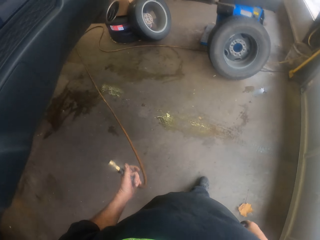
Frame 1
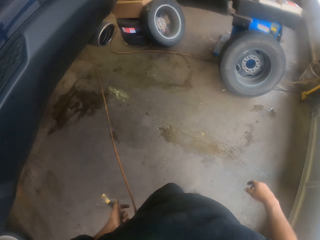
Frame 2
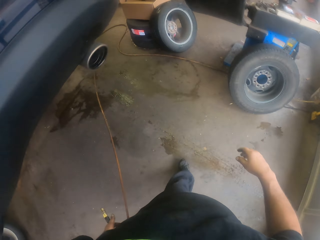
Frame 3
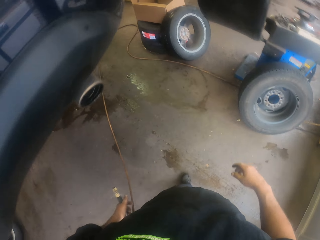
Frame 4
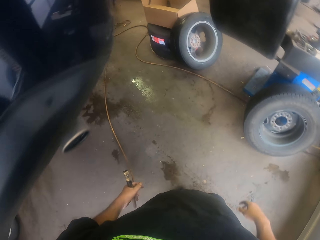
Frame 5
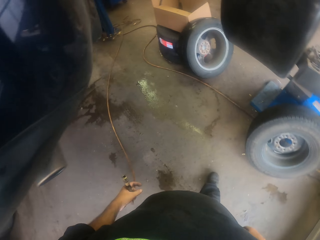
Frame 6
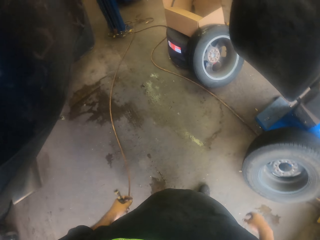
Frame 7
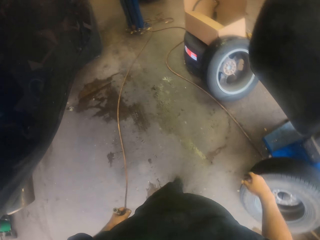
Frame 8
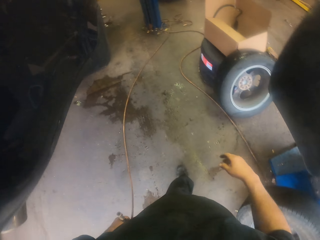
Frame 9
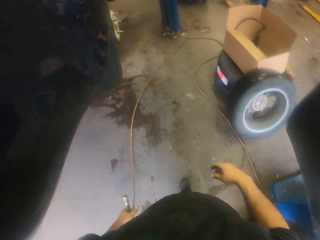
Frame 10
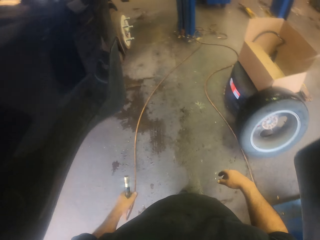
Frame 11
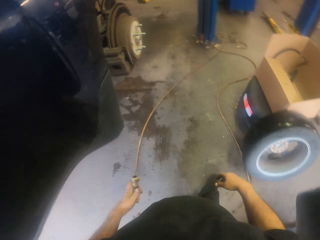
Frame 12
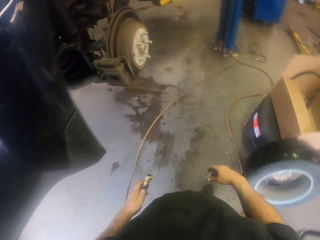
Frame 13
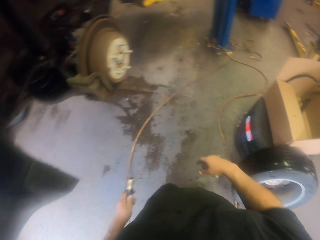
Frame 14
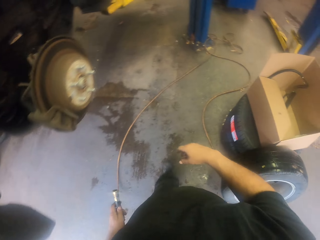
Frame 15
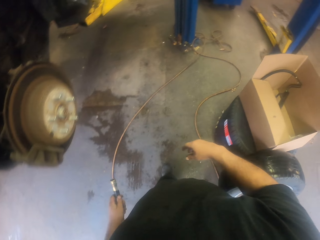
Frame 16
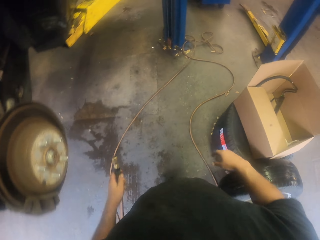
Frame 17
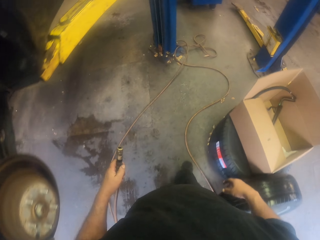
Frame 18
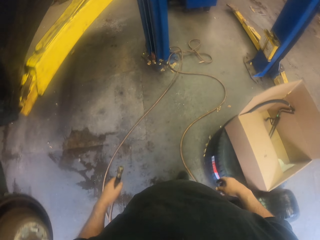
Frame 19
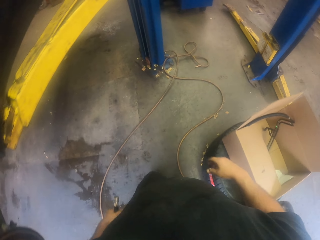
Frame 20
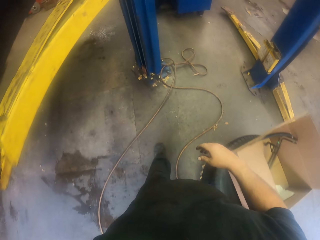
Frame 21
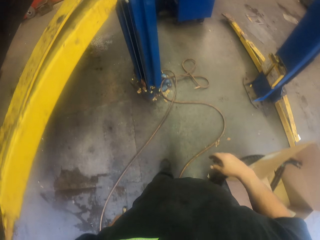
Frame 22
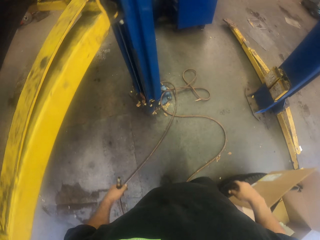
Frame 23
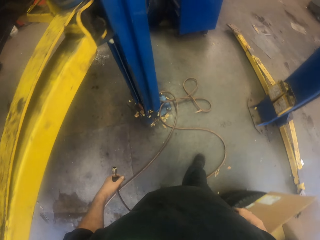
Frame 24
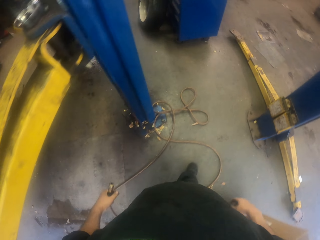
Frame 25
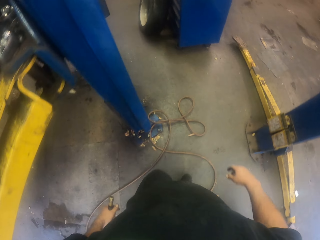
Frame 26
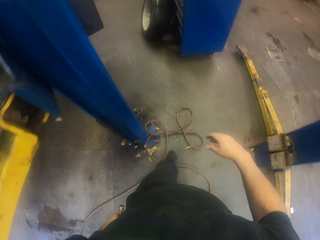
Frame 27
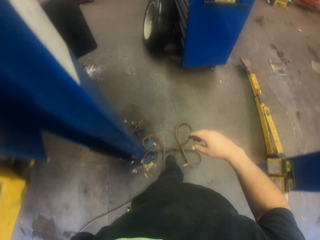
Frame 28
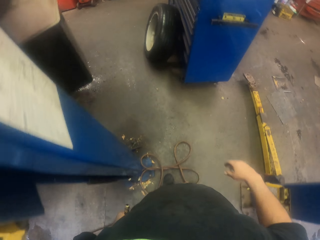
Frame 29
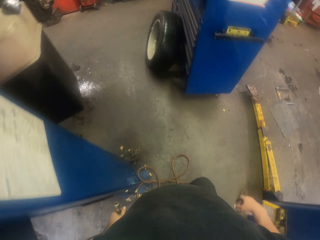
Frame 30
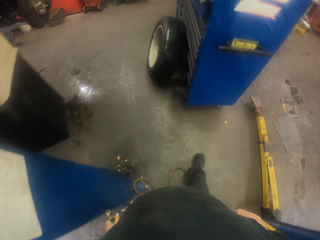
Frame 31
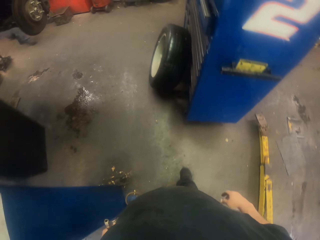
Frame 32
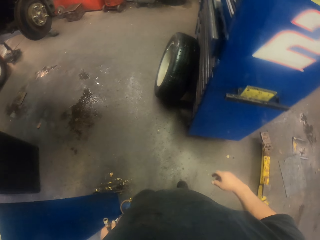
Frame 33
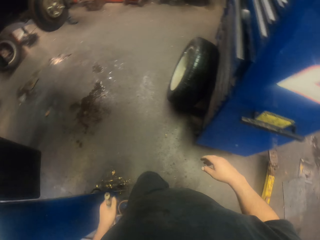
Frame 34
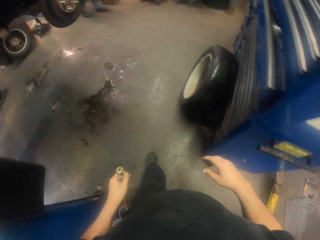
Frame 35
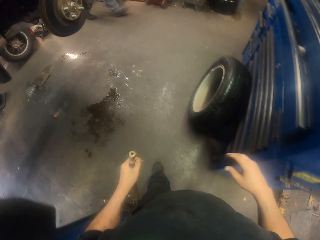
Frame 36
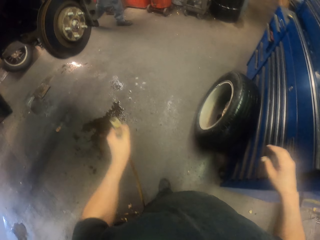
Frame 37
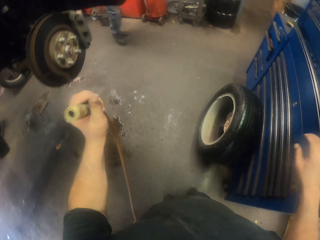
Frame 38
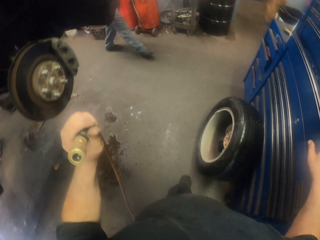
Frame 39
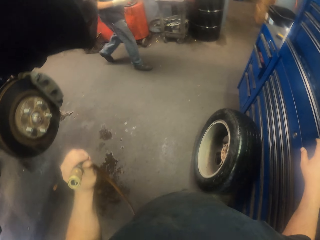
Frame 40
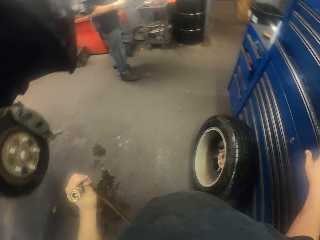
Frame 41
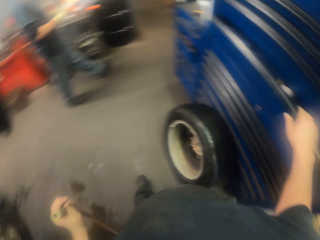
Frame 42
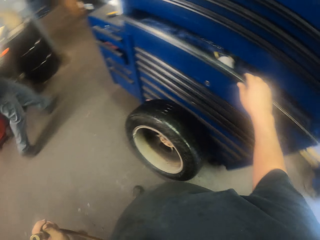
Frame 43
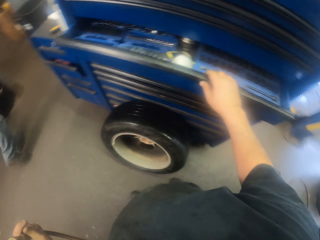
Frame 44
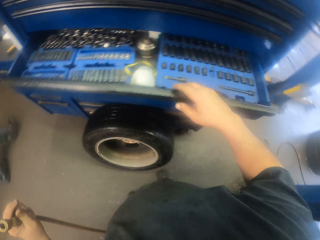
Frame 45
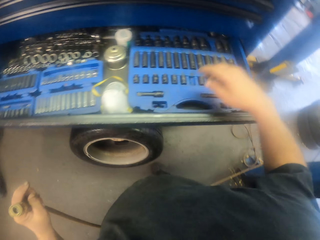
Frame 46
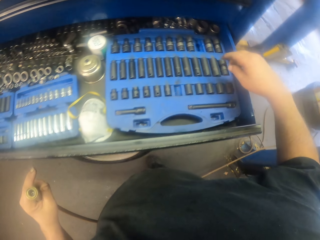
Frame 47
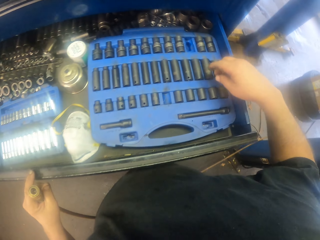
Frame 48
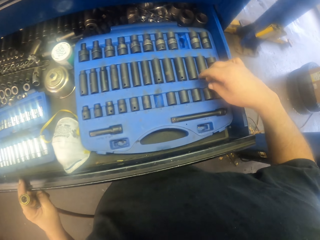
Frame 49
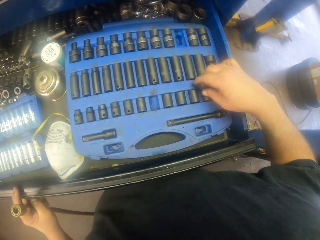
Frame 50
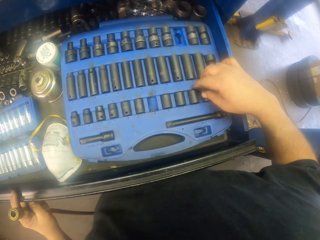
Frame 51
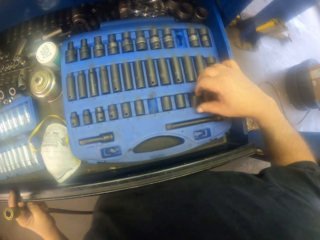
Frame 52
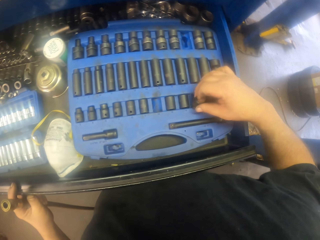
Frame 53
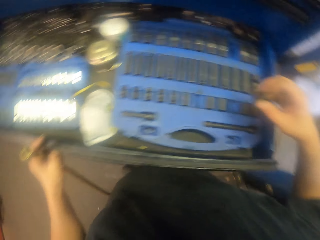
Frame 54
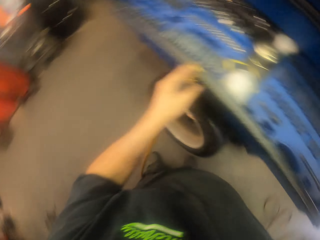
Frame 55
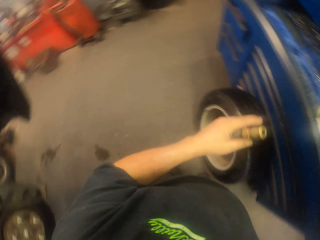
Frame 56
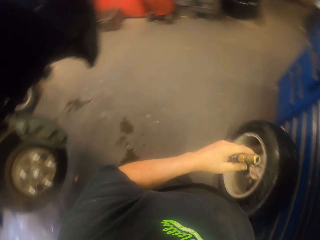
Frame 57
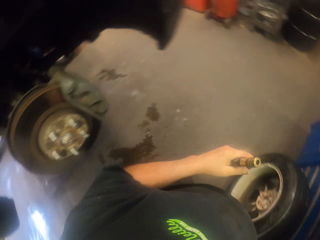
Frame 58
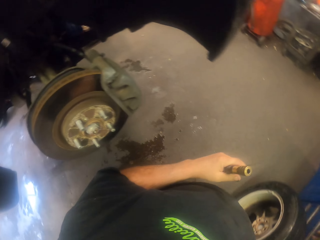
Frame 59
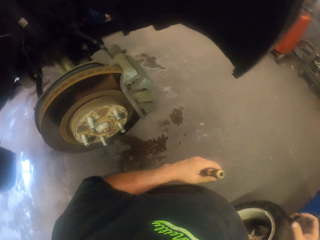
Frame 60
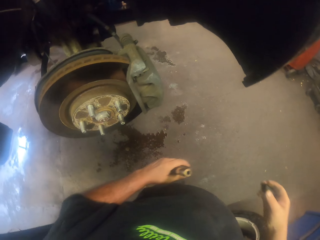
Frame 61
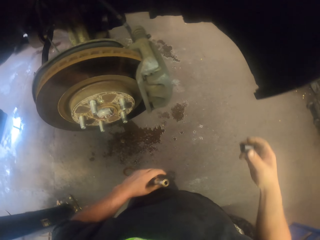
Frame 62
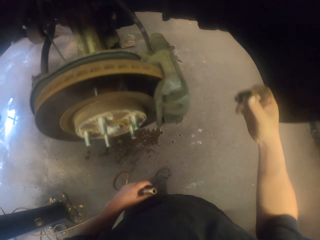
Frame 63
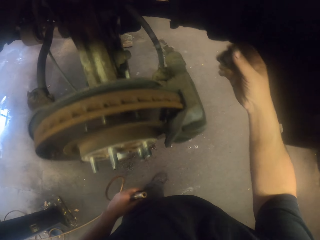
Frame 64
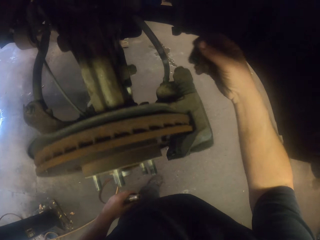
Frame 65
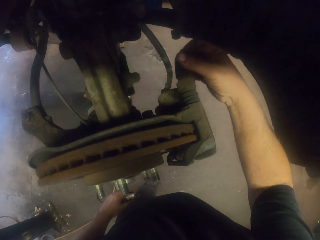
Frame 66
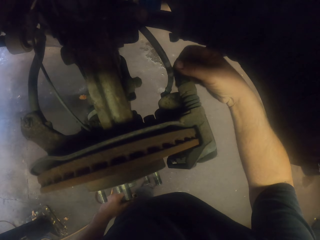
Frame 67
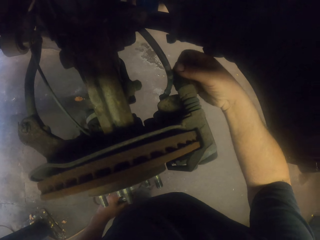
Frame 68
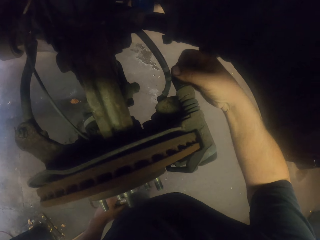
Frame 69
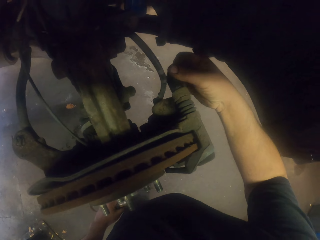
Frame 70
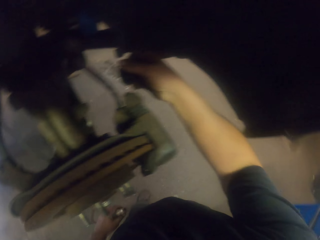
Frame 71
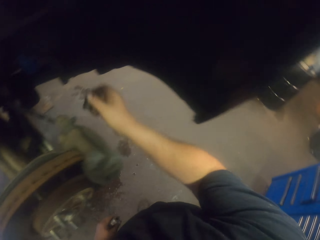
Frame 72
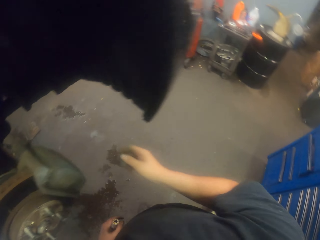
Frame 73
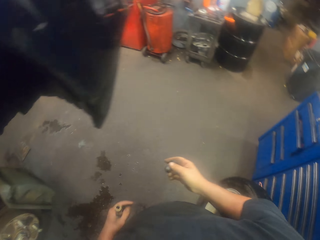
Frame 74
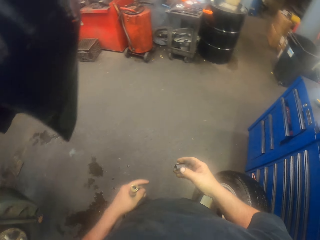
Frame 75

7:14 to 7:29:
The camera wearer lifts the hose pipe up. A man walks. The camera wearer opens the tool box. They pick up a lug nut remover. They turn around. They fit the lug nut remover in a bolt.

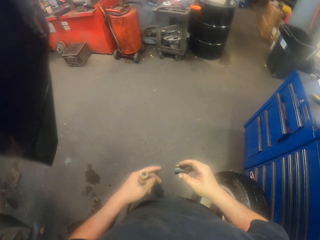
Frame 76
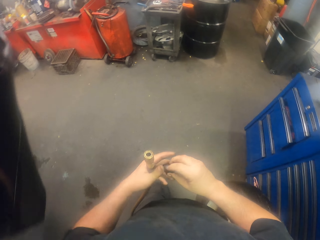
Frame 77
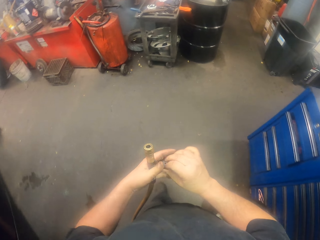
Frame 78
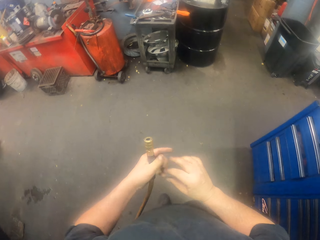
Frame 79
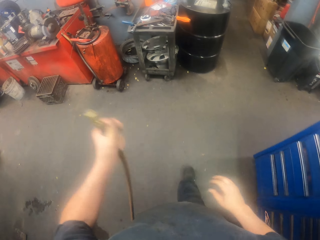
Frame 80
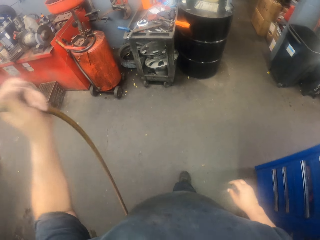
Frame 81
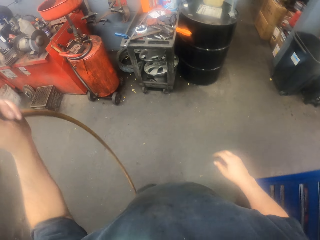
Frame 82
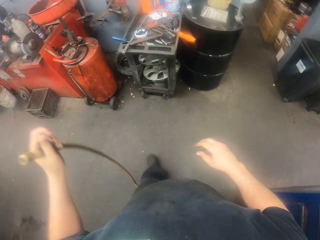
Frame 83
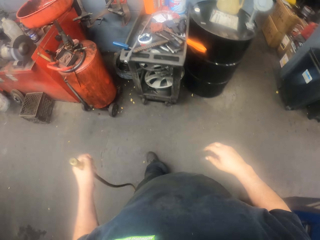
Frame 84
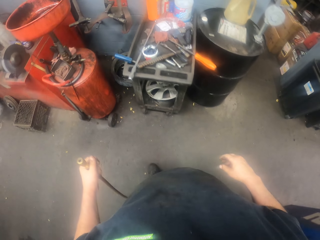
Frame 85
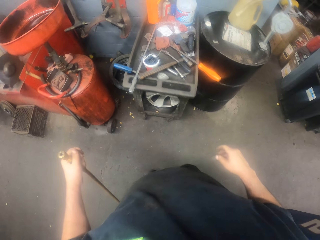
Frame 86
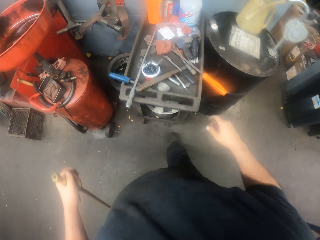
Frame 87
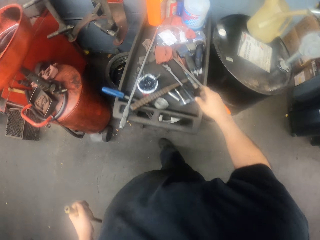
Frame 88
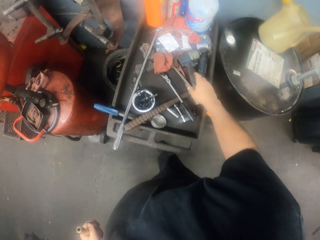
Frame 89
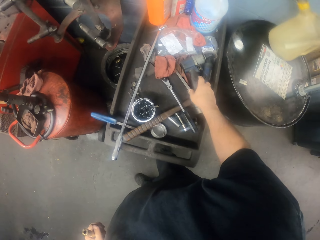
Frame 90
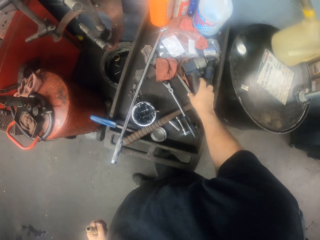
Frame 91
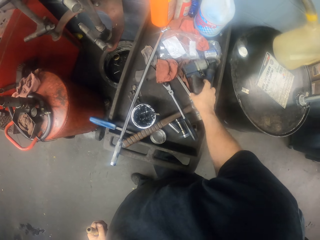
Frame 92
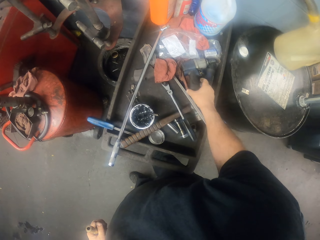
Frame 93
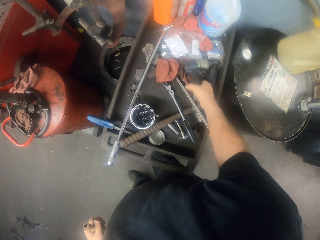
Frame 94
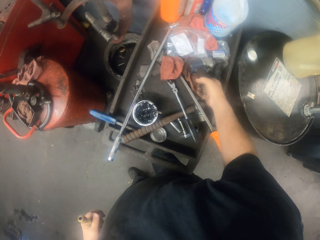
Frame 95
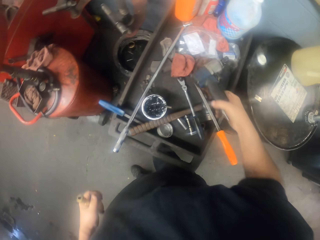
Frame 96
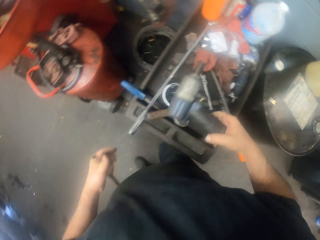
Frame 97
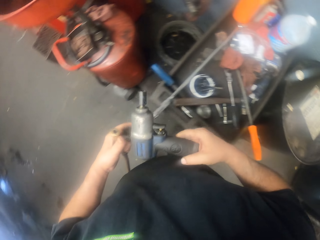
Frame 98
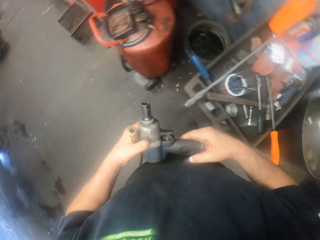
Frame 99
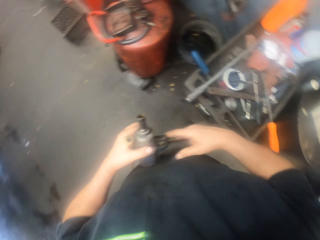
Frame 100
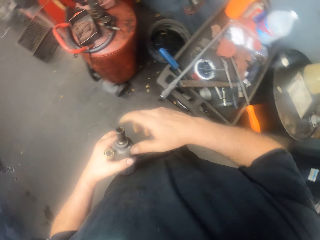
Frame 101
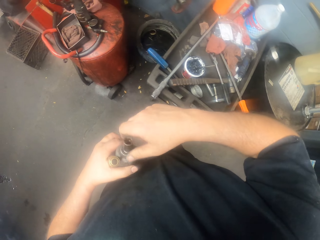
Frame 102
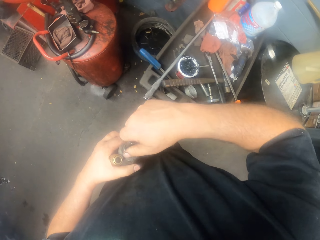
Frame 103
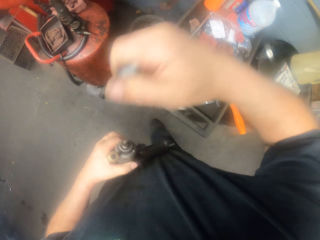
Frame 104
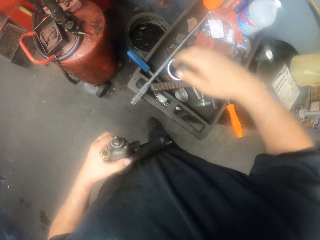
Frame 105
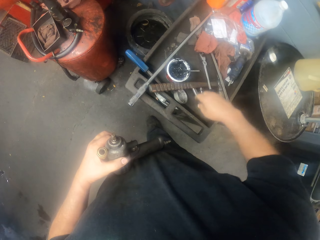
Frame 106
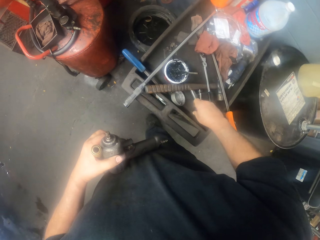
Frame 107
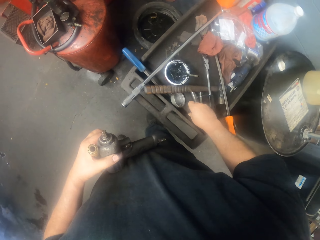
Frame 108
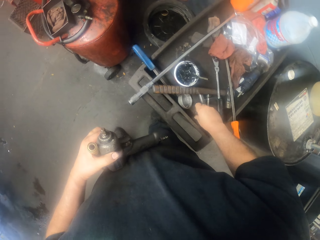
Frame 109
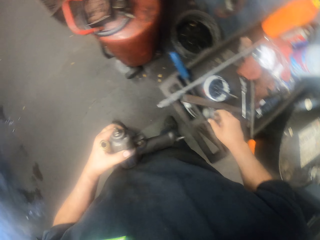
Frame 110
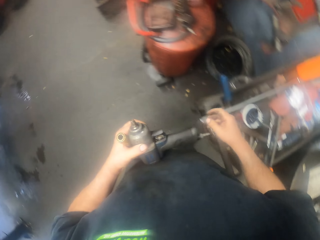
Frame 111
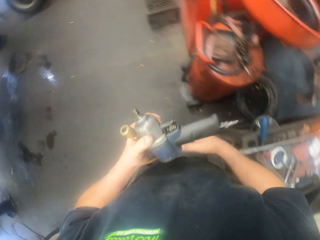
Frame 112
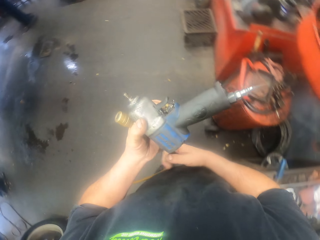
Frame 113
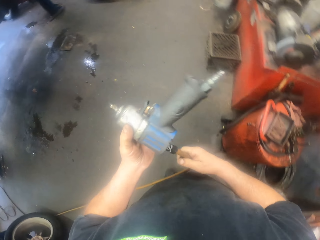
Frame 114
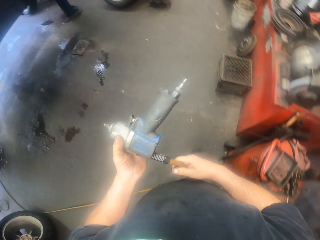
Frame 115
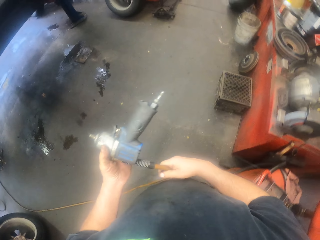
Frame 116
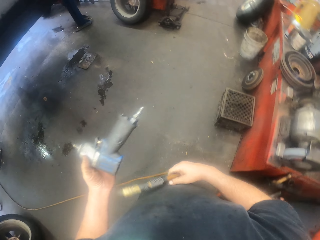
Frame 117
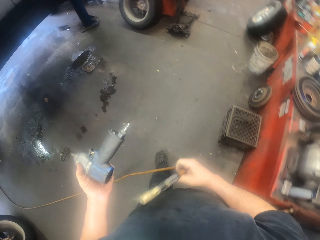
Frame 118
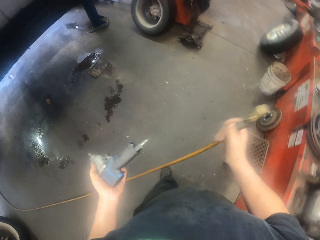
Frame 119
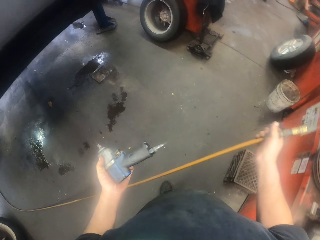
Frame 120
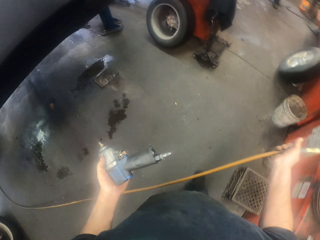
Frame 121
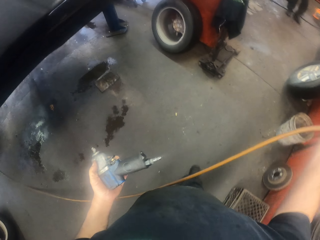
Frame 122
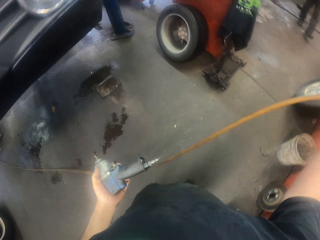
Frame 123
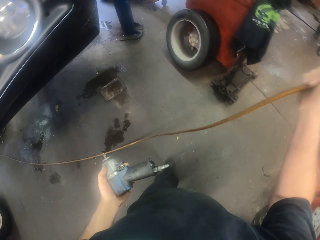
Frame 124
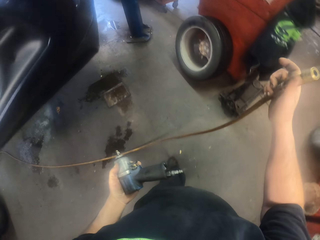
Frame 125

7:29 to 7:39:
The camera wearer passes the lug nut remover to the left hand. They lift the hose pipe. They walk around. They stop. They pick up the impact wrench. They hold a drill. They put the lug nut remover on a metal structure. They hold the hose pipe with the right hand. They walk around.
